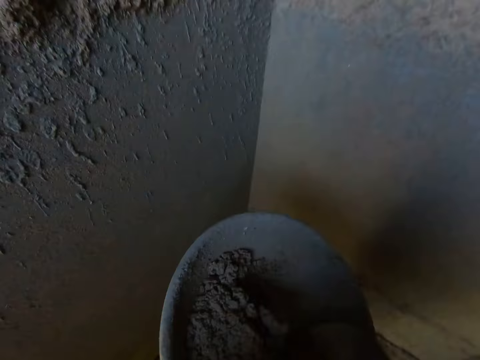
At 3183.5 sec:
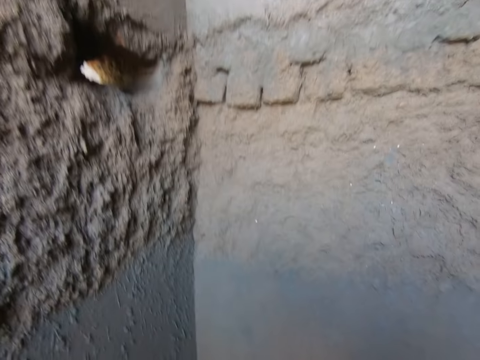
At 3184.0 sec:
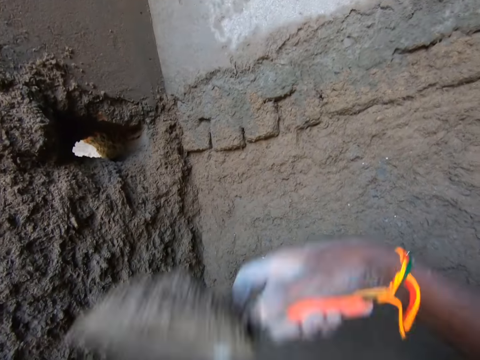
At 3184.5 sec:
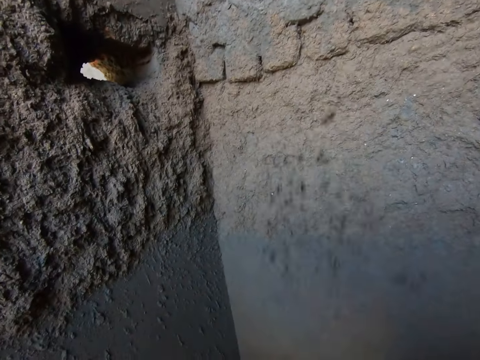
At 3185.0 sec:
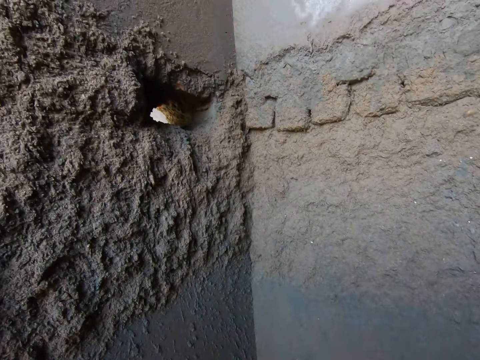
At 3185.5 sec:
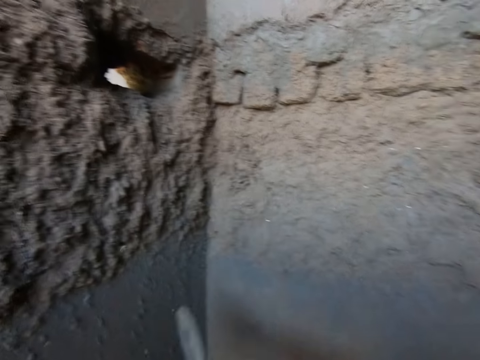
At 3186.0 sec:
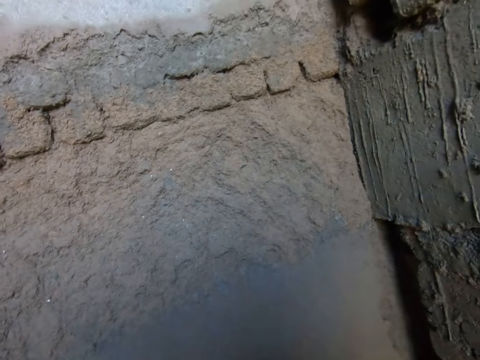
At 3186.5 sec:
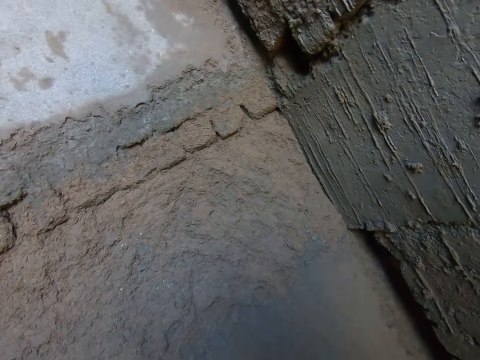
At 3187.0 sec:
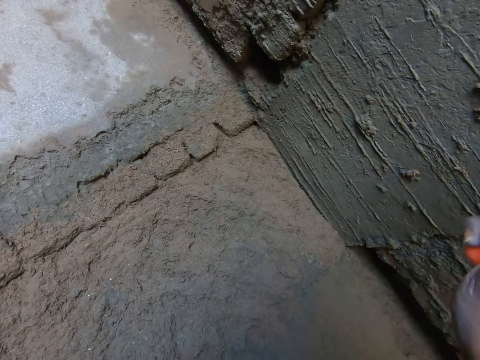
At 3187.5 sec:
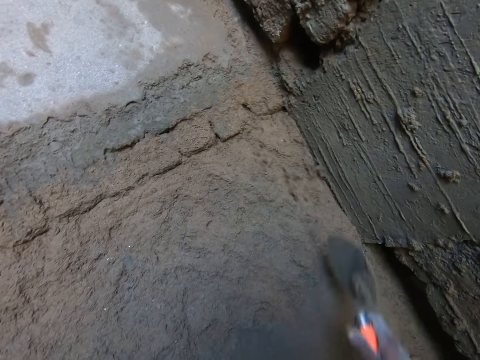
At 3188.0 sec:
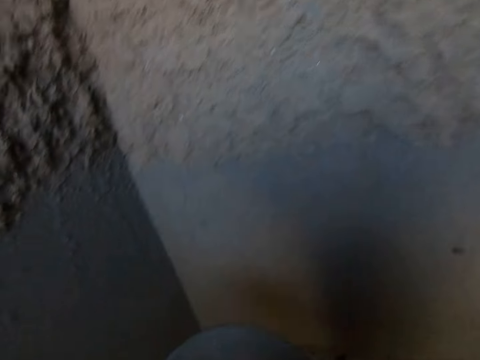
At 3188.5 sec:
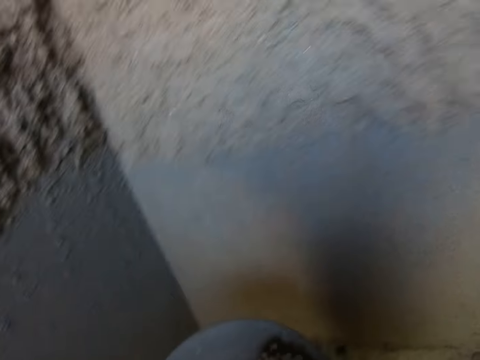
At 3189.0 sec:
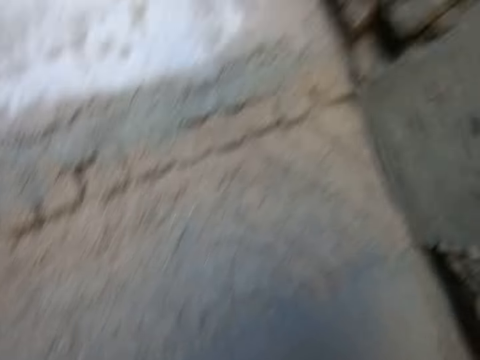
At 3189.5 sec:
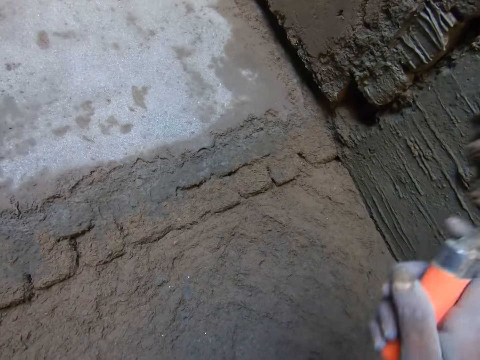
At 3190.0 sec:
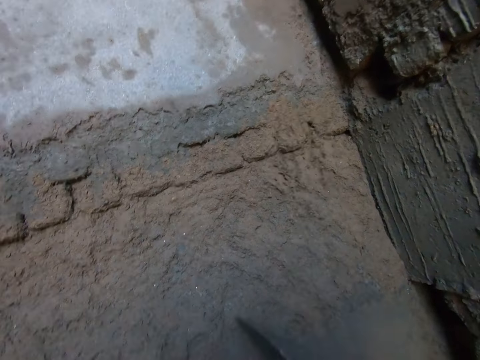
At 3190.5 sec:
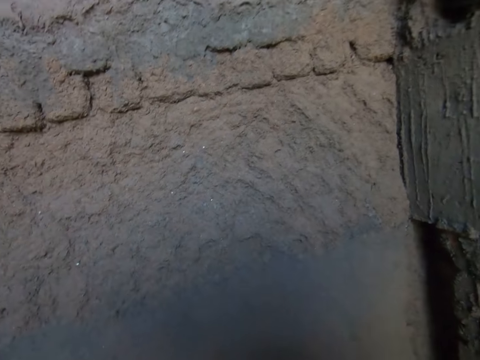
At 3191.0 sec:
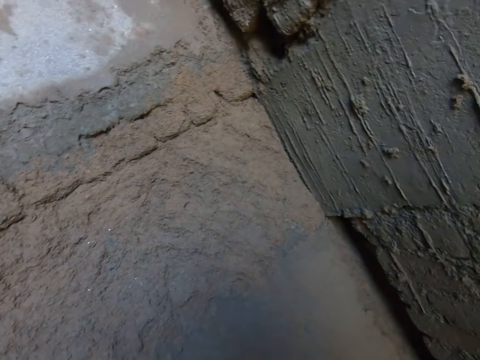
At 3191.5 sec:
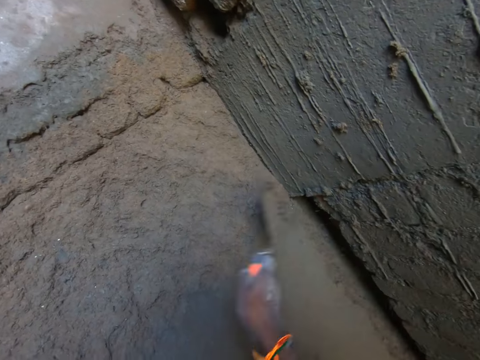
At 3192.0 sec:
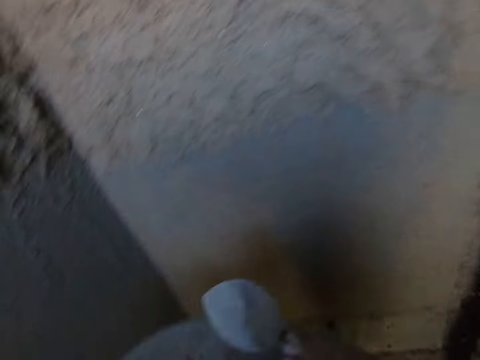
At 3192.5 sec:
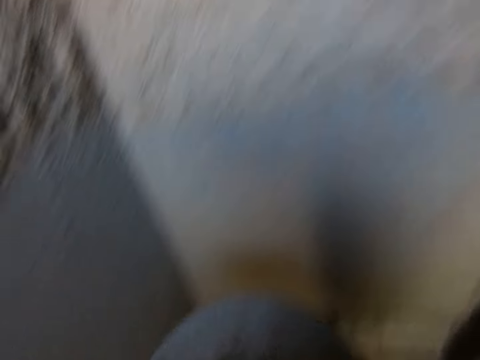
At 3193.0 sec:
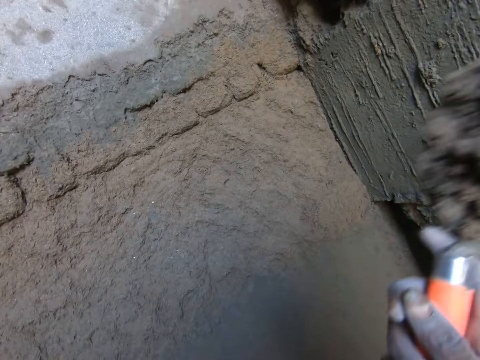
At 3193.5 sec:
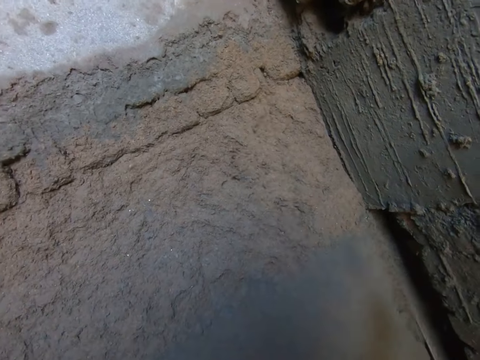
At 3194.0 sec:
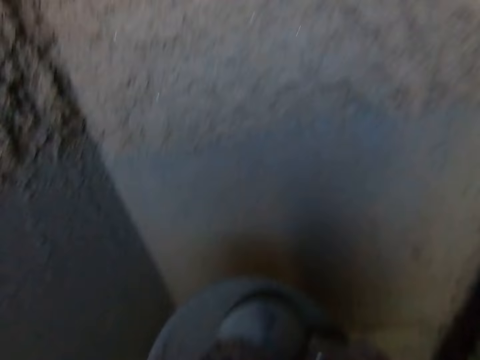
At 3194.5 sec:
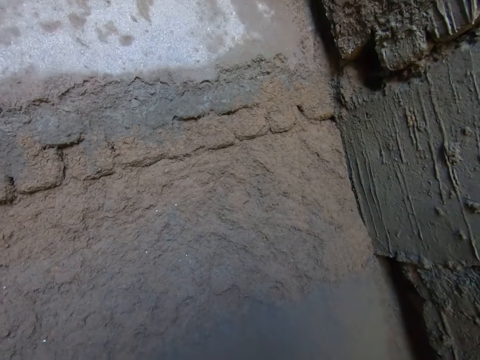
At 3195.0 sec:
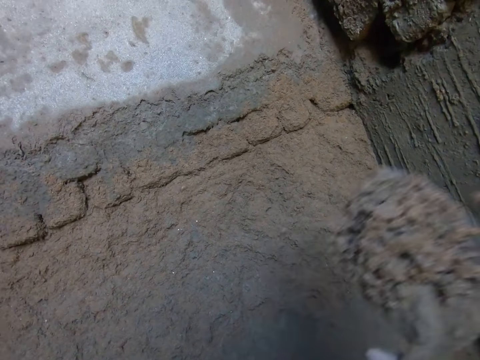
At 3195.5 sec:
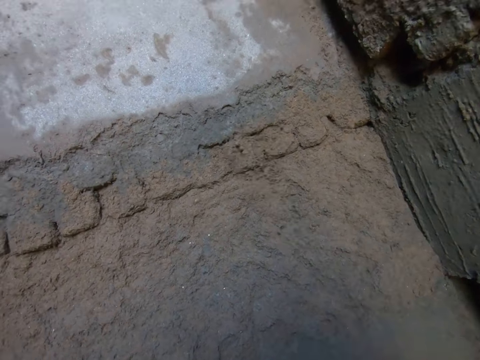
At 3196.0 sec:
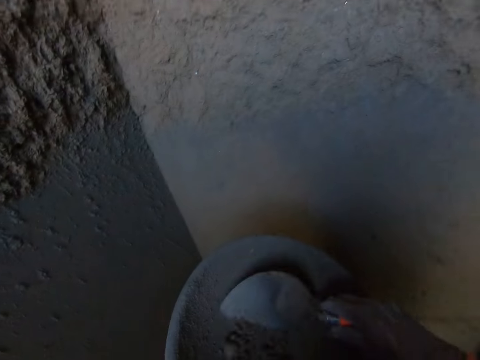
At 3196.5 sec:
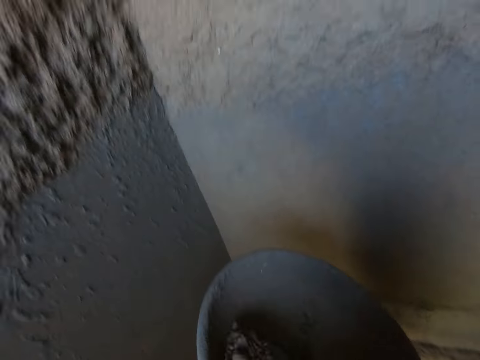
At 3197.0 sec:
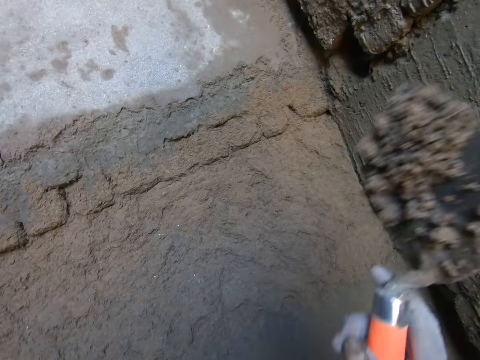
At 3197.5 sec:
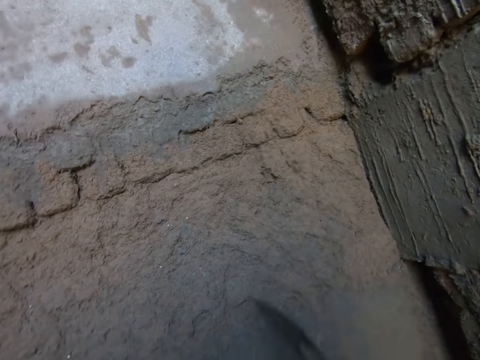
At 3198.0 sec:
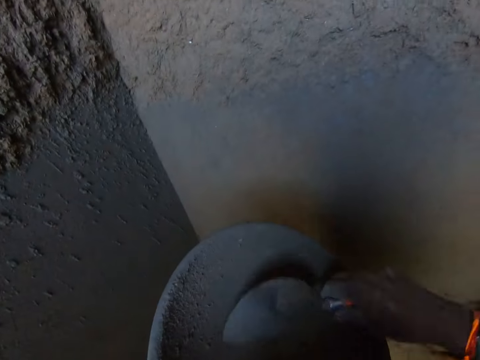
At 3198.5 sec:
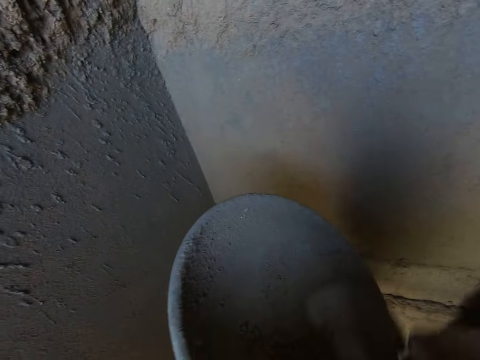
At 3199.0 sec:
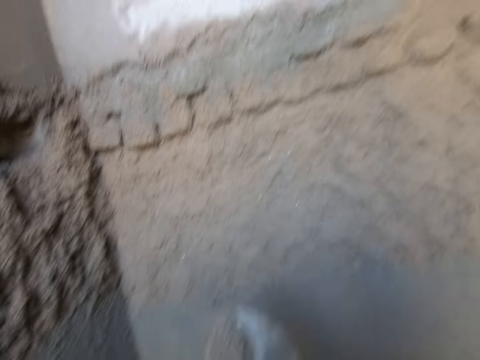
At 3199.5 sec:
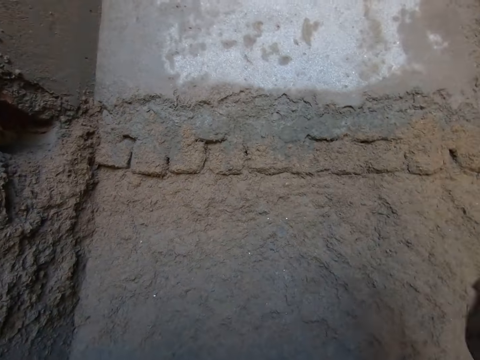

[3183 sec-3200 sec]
The camera wearer scoops the cement mixture. They throw away the cement mixture on the wall. They scoop the cement mixture. They throw the cement mixture on the wall. They scoop the cement mixture. They throw the cement mixture on the wall. They scoop the cement mixture. They throw the cement mixture on the wall. They scoop the cement mixture. They throw the cement mixture on the wall. They scoop the cement mixture. They throw the cement mixture on the wall. They scoop the cement mixture. They throw the cement mixture on the wall. They scoop the cement mixture. They throw the cement mixture on the wall. They scoop the cement mixture.

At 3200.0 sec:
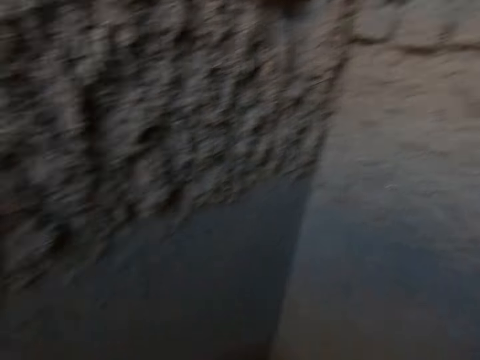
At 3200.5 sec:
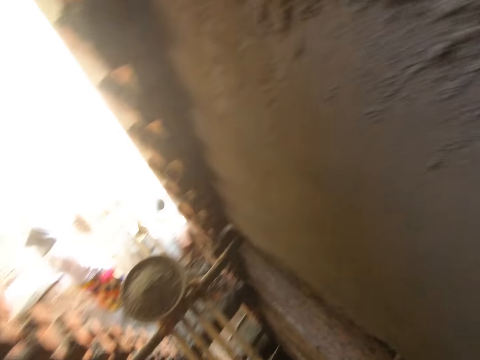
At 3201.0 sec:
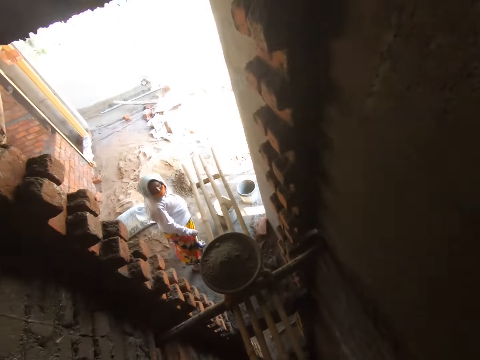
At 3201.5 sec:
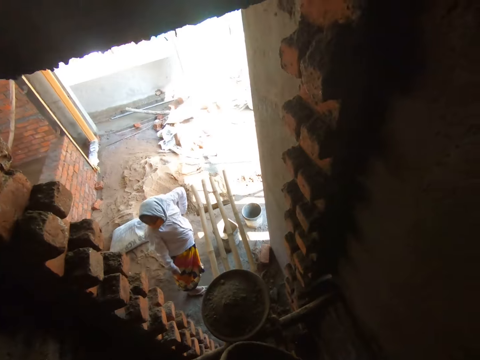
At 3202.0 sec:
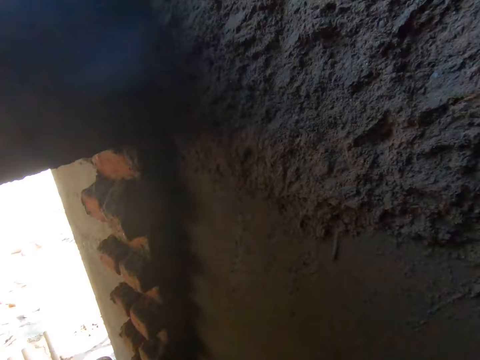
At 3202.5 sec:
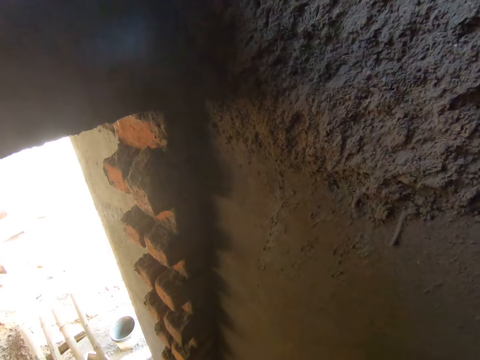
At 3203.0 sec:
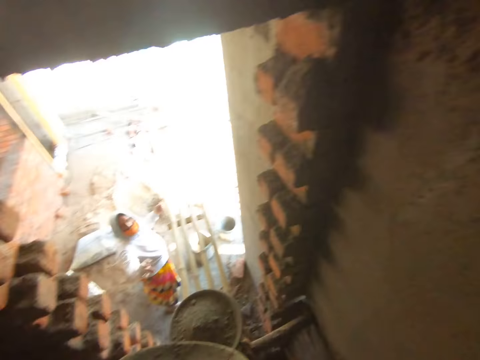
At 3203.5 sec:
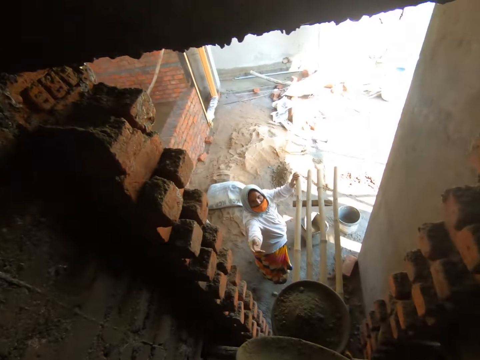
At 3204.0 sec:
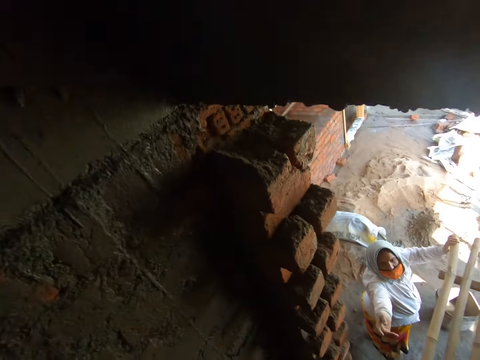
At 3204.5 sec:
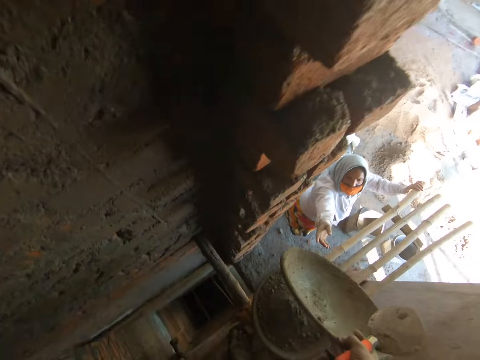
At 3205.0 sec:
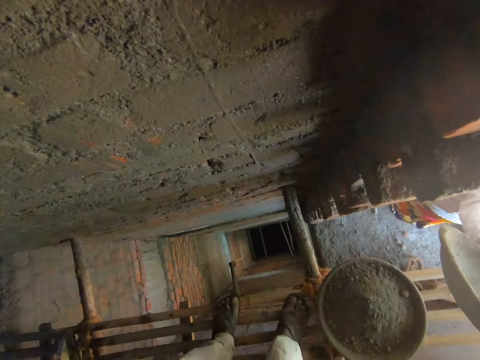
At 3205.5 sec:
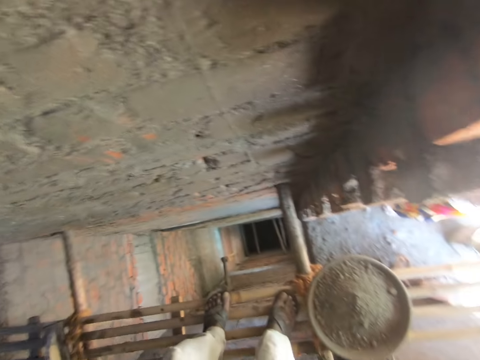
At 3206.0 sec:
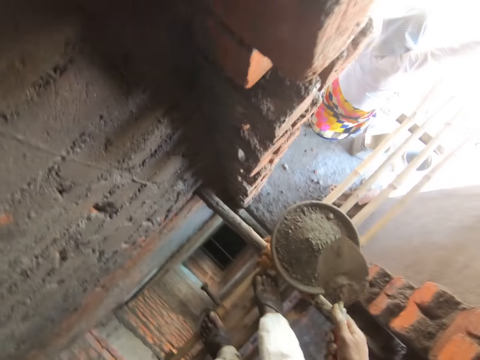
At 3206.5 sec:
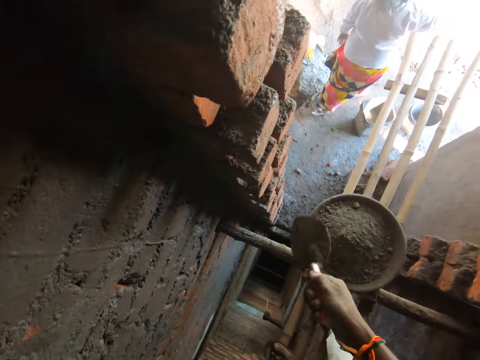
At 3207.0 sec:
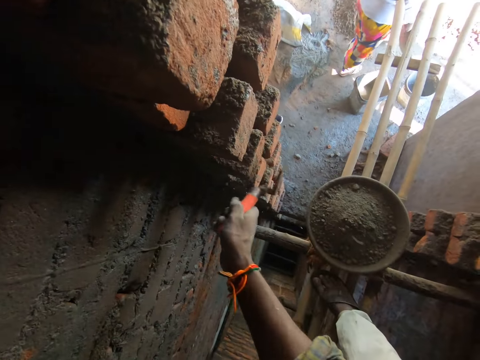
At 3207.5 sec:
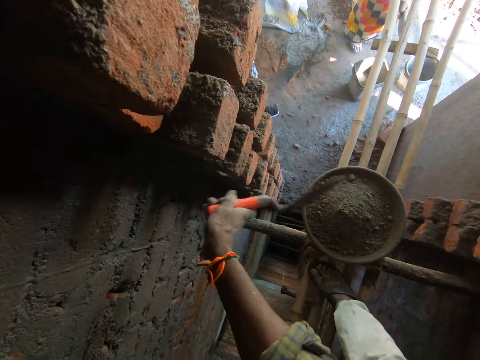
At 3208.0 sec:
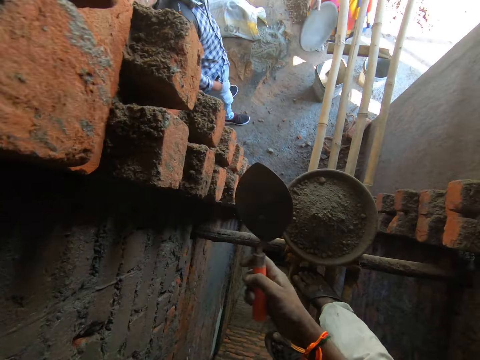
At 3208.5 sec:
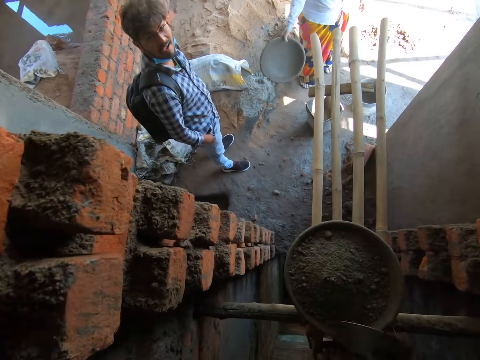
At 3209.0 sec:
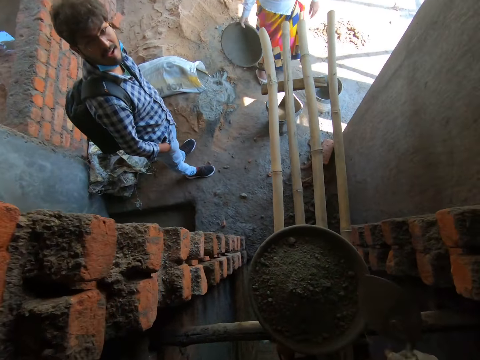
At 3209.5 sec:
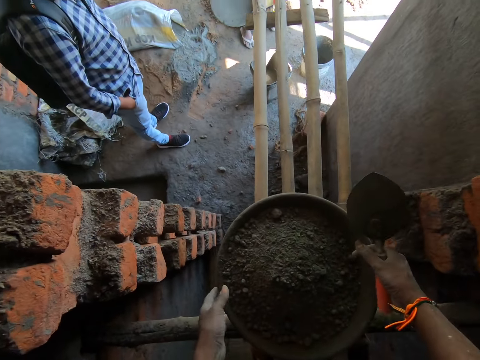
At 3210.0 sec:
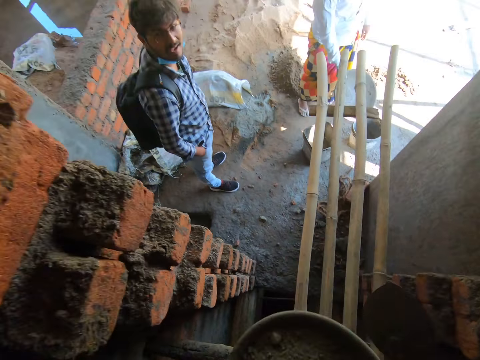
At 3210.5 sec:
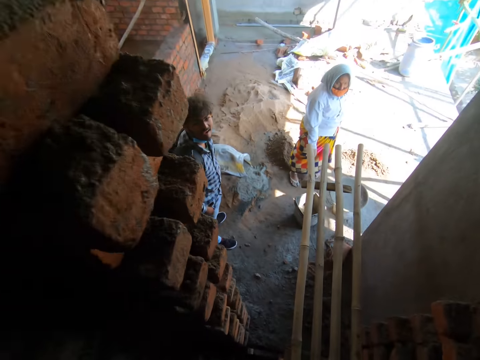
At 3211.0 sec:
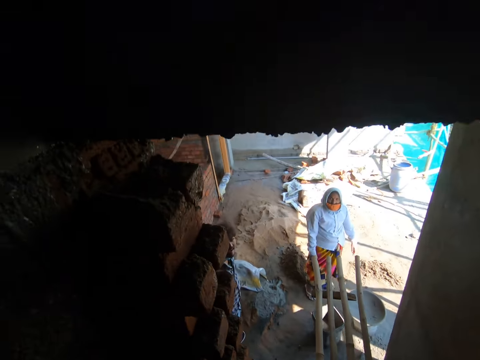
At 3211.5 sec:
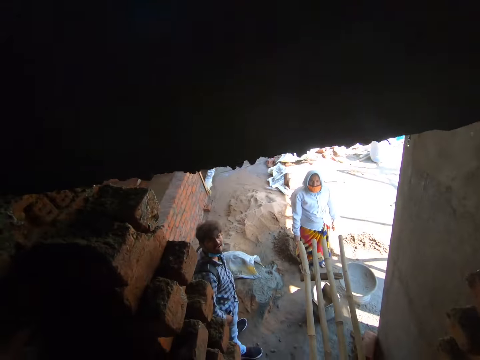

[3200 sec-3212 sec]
The camera wearer throws the cement mixture on the wall. He moves. He passes the pan in his right hand to a woman. The woman collects the pan from the camera wearer with her right hand. The camera wearer hits the trowel in his right hand on the wall or stone. He picks the pan with cement mixture from the bamboo stand using both hands.
